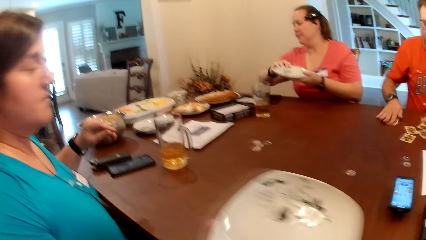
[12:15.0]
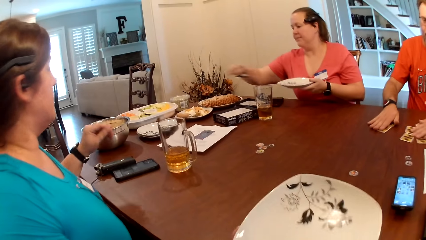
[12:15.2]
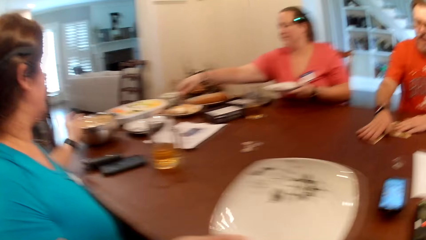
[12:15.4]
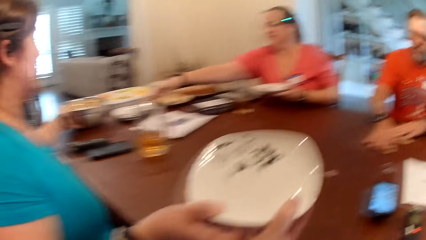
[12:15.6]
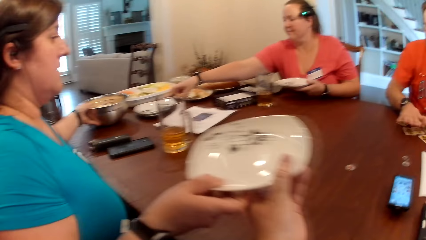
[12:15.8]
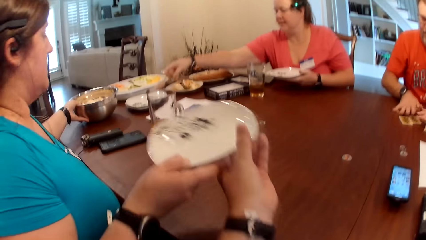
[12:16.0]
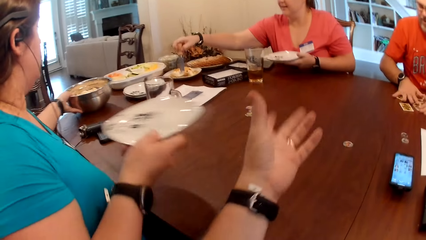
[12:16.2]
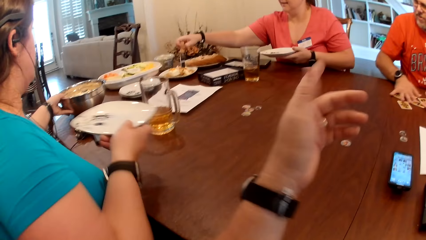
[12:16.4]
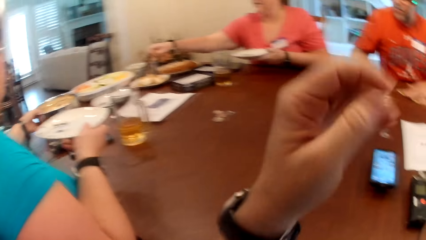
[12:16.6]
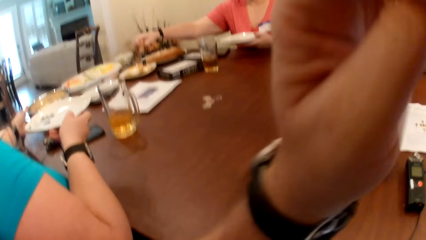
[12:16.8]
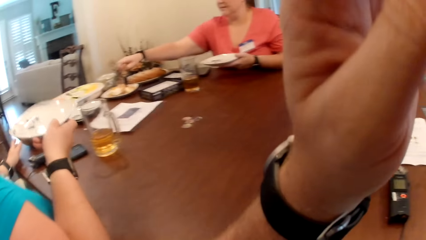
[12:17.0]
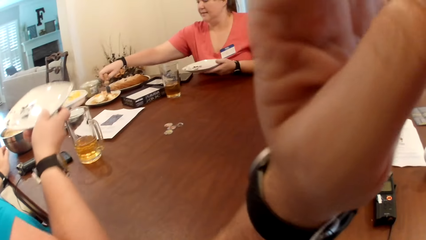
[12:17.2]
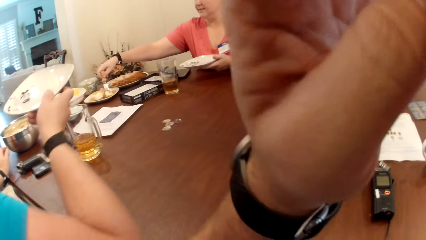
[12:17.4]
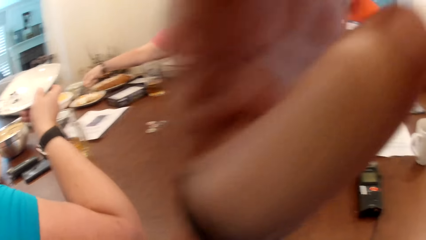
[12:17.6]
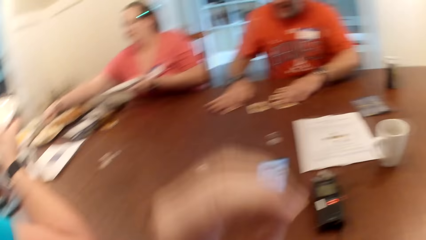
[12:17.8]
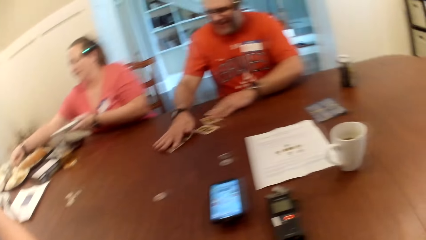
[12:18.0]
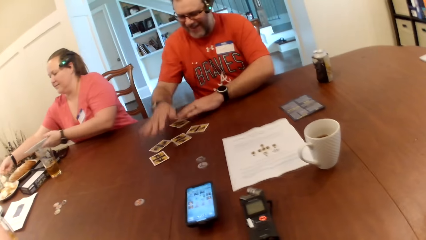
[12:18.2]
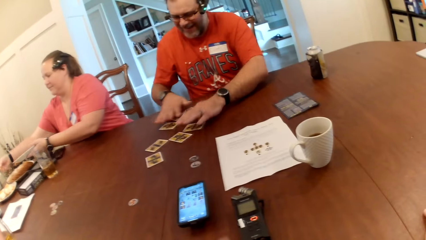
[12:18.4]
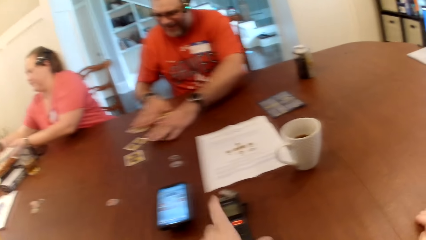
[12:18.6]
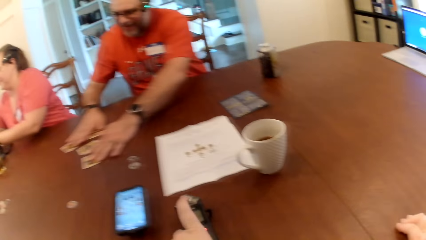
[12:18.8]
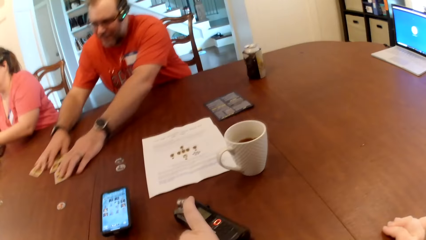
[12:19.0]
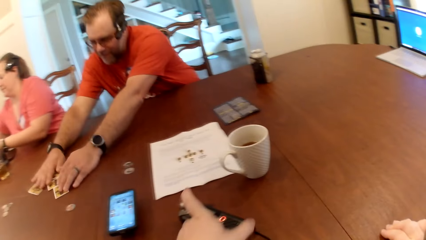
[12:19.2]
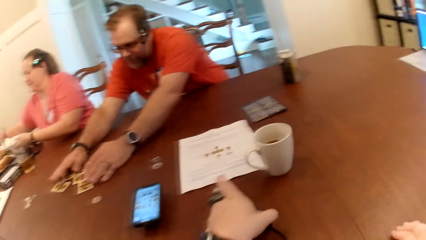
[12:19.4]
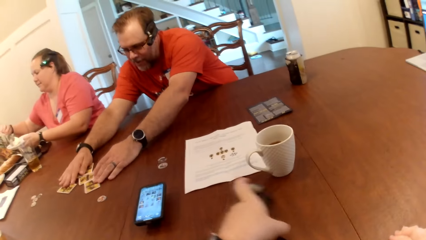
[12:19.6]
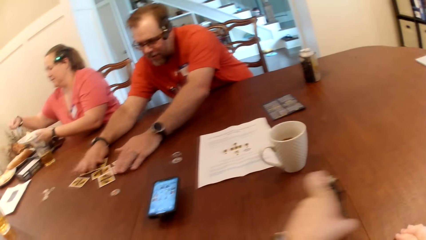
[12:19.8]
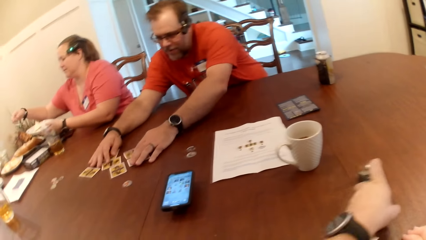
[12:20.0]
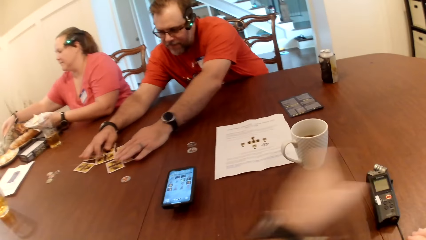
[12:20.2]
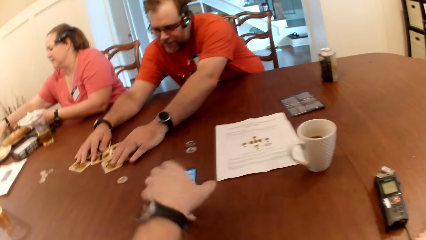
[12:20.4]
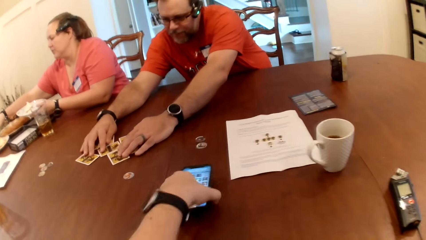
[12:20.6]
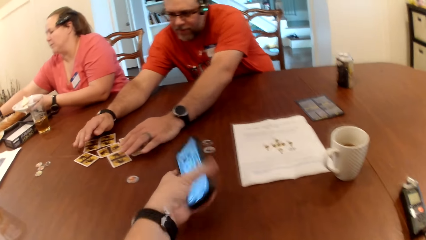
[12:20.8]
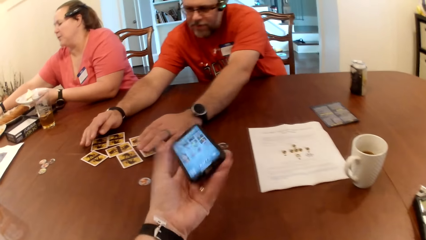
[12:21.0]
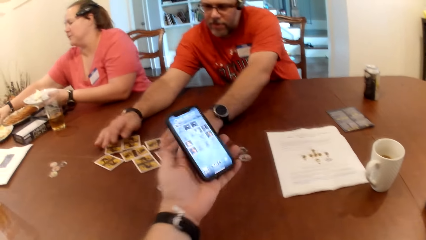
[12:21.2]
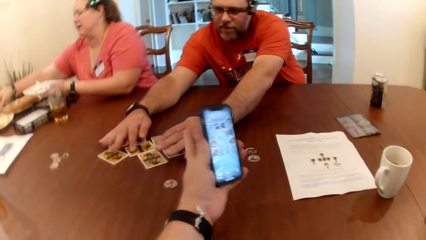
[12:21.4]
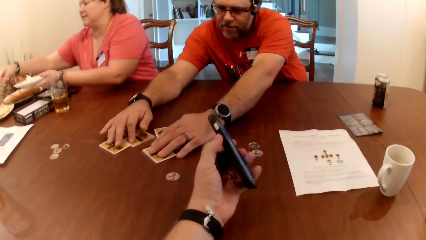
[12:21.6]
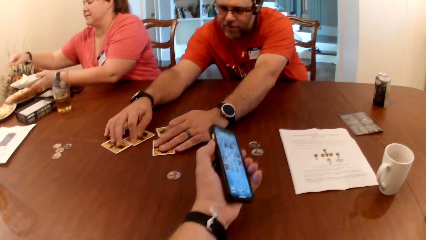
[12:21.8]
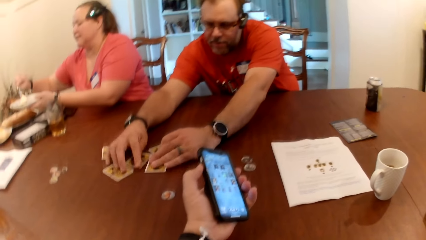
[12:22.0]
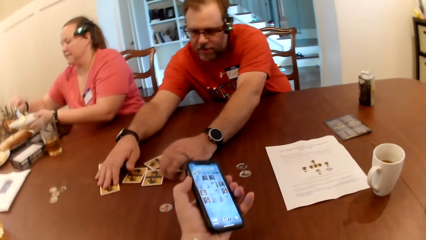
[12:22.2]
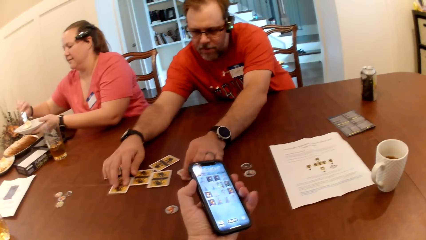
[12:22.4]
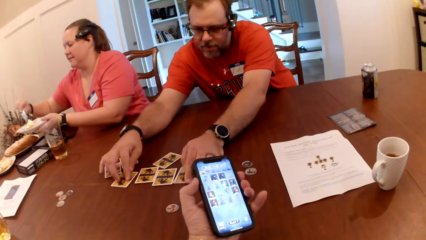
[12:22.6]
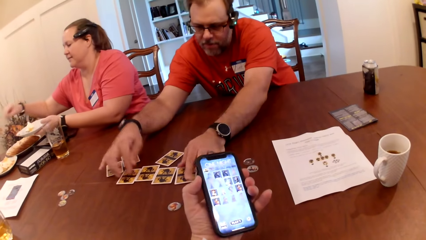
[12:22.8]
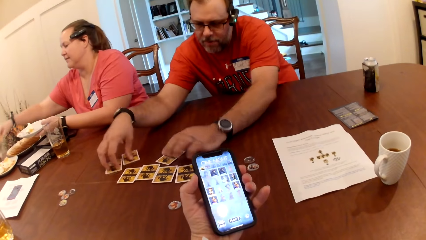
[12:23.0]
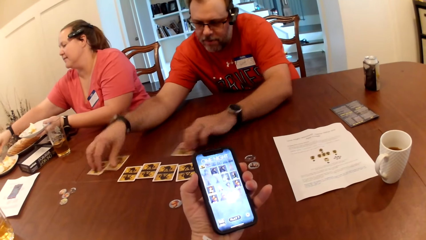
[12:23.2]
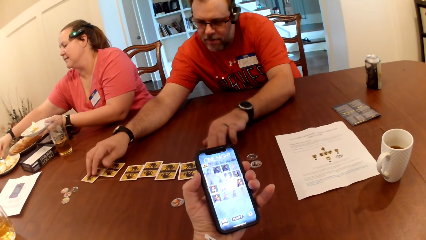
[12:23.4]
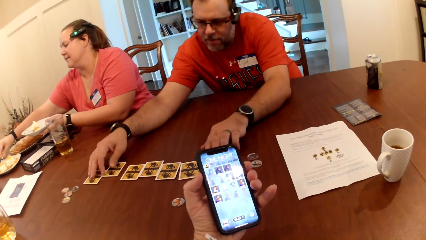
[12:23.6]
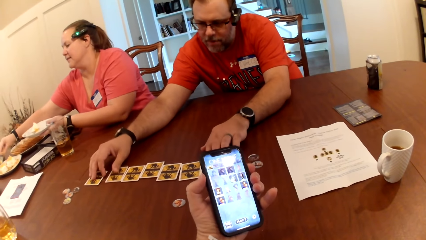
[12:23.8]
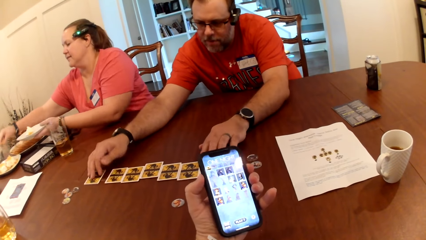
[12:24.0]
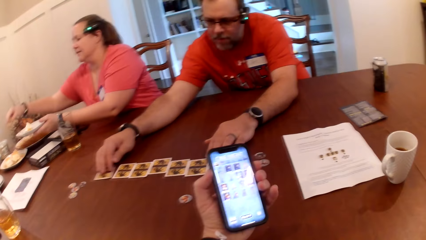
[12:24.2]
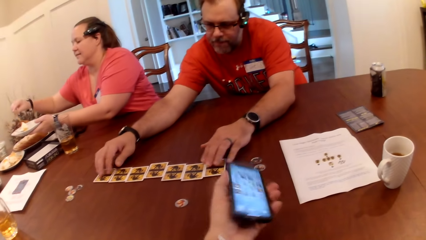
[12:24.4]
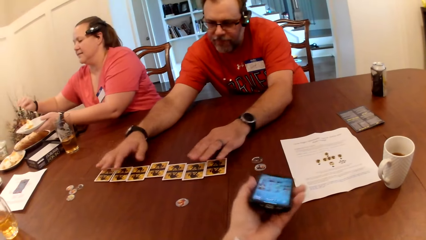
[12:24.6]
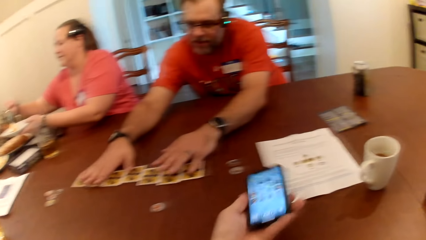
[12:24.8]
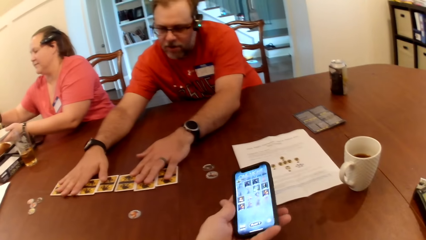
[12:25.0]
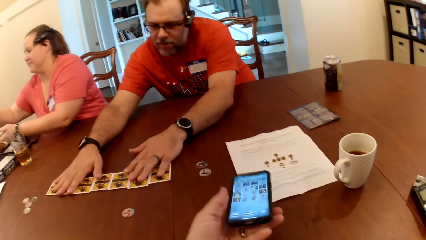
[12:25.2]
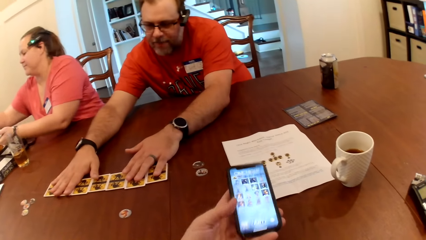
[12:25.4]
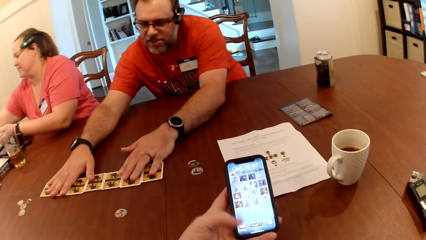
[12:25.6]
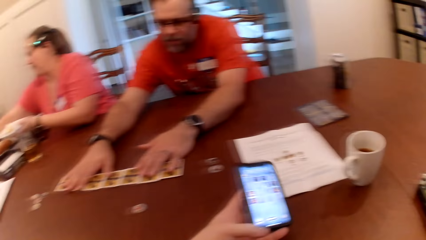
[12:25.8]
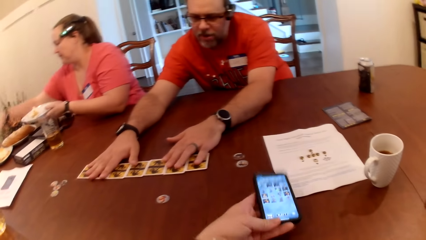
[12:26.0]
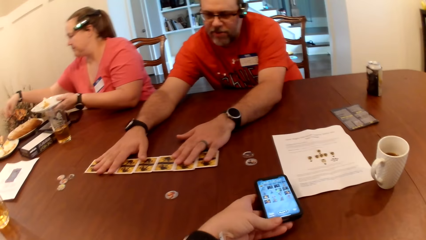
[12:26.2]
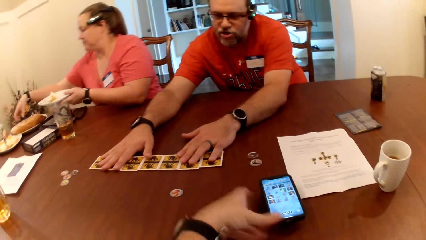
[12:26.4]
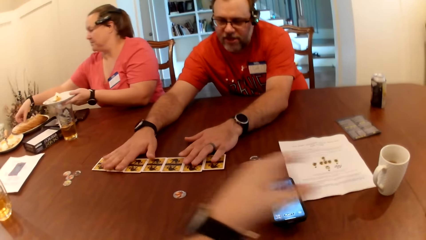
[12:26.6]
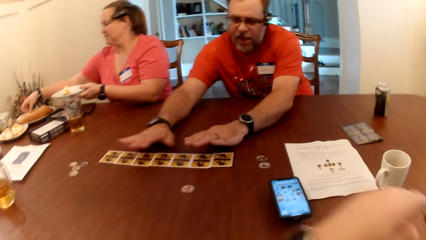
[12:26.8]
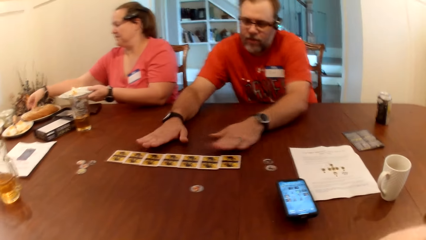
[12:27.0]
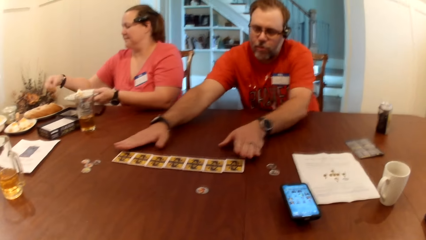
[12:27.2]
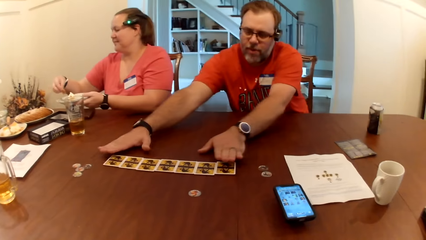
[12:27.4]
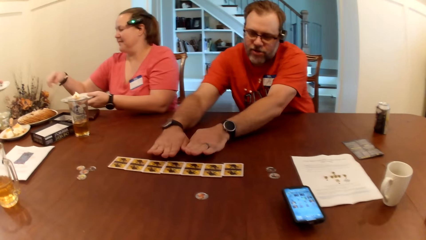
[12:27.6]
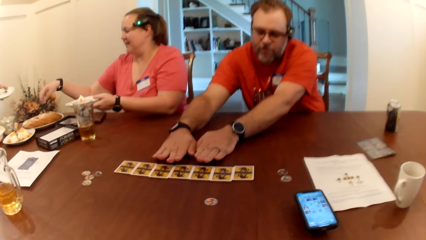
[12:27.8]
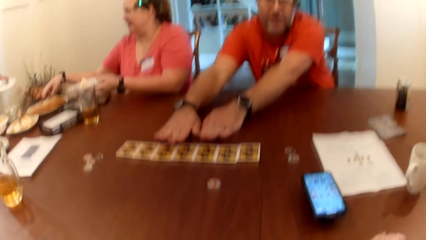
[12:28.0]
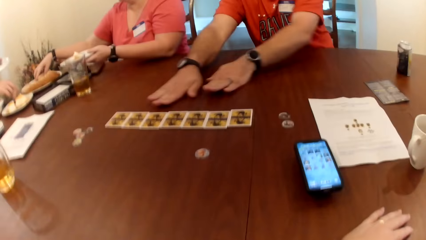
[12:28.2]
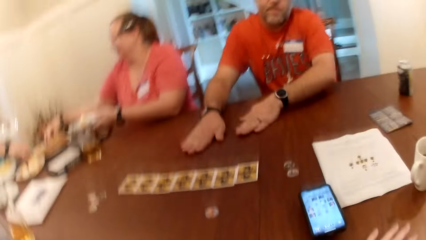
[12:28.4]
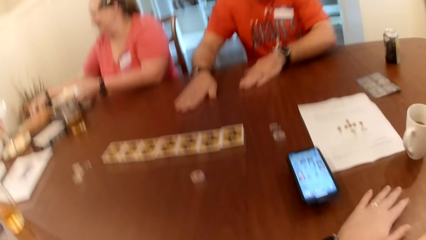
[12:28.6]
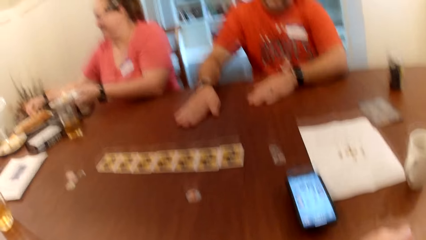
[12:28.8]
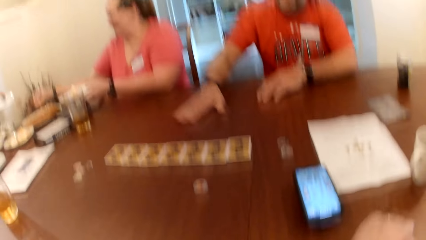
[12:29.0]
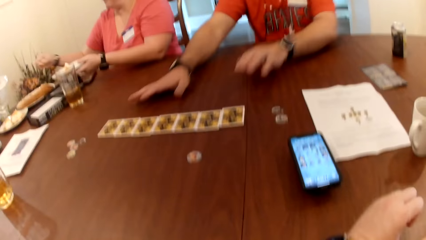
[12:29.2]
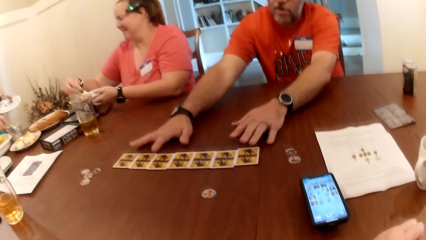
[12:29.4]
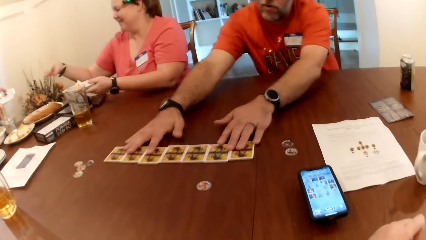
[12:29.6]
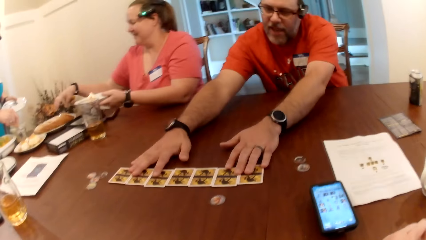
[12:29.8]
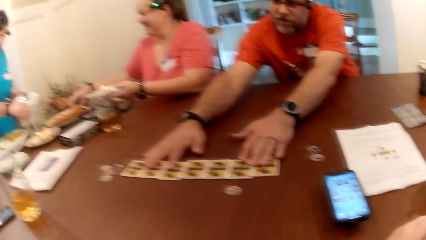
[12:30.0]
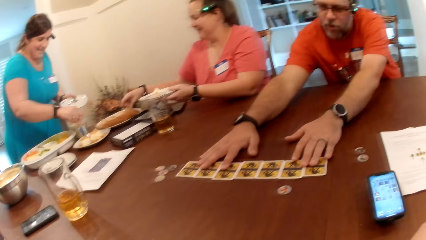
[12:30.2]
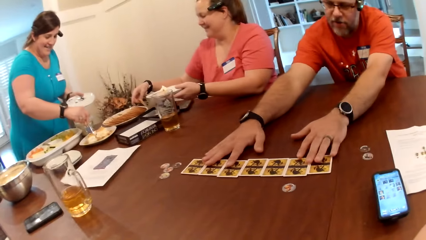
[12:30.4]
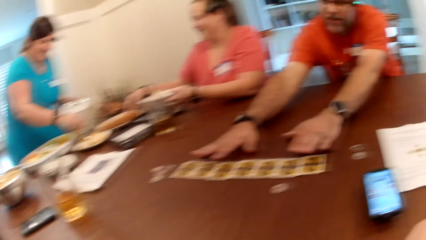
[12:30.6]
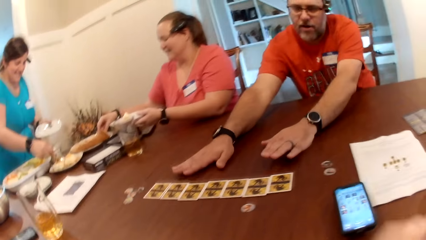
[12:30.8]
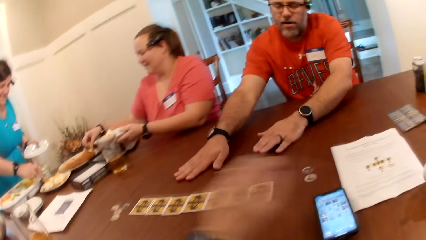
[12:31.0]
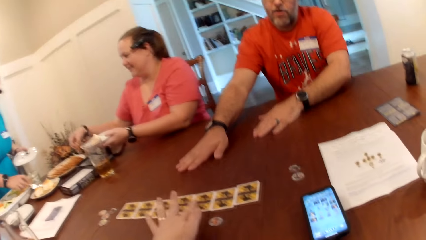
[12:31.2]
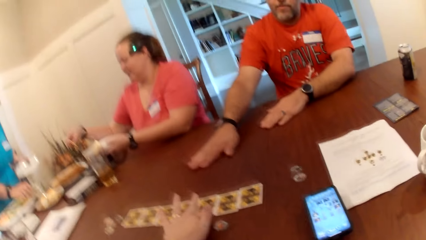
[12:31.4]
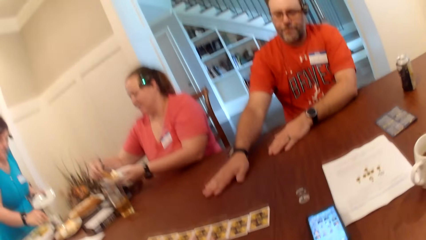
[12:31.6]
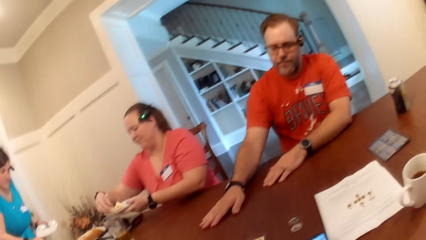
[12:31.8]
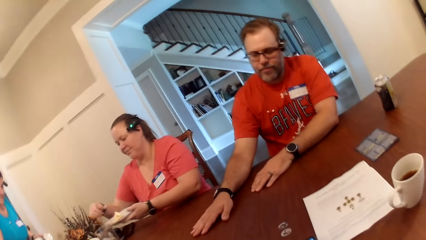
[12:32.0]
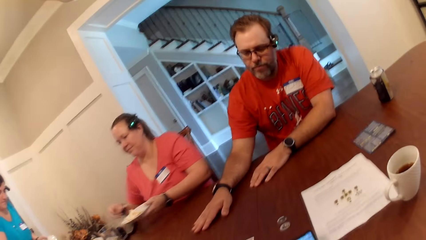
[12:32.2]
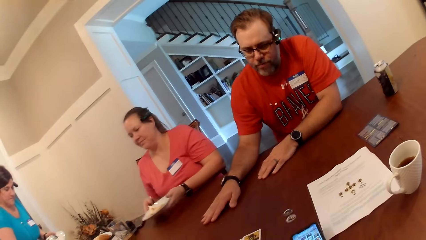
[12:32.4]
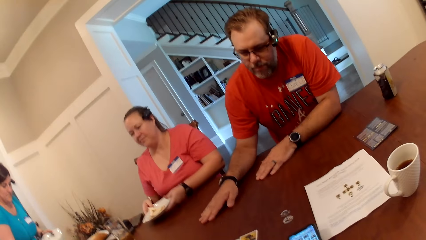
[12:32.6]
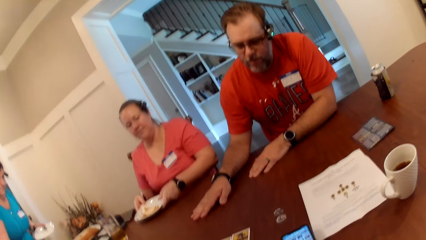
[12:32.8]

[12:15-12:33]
A woman passes the plate in her hand to the camera wearer. The camera wearer touches the plate in the woman's right hand. Another woman passes the plate in her right hand to her left hand. She dishes food into the plate in her left hand with her right hand. The camera wearer adjusts a camera. A man shuffles the card on the table with both hands. The camera wearer moves a device on the table with his left hand. He picks up the cell phone on the table with his left hand. The other woman serves food. The camera wearer holds the phone. He drops the phone in his left hand on the table. The man arranges the cards on the table with both hands. The first woman takes food from a bowl on the table with a spoon in her right hand into the plate in her left hand.
